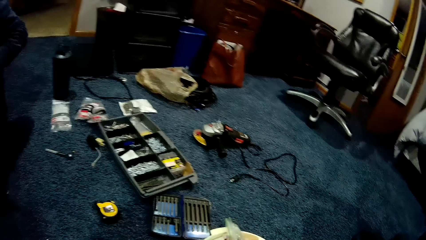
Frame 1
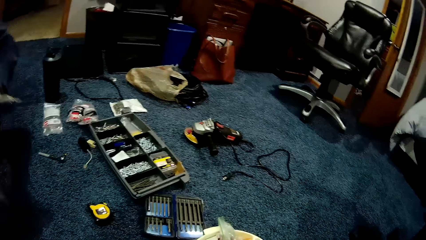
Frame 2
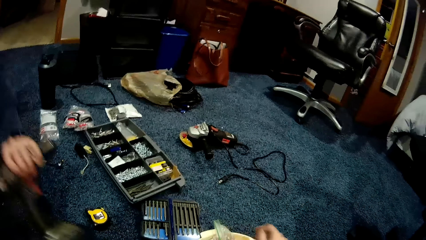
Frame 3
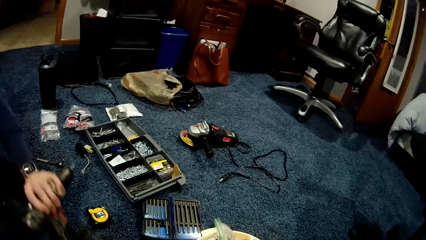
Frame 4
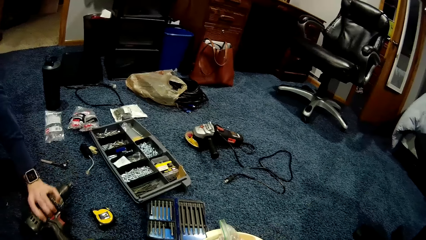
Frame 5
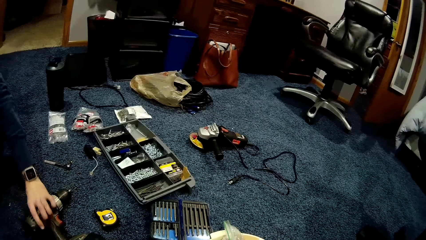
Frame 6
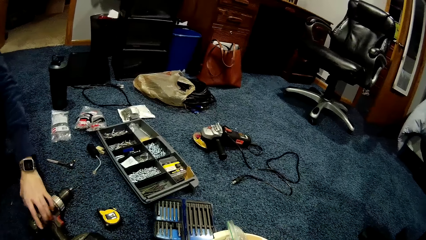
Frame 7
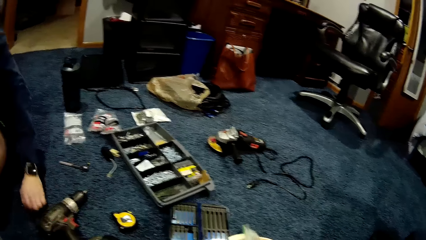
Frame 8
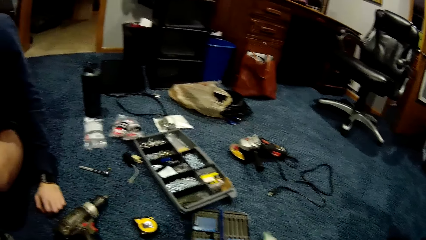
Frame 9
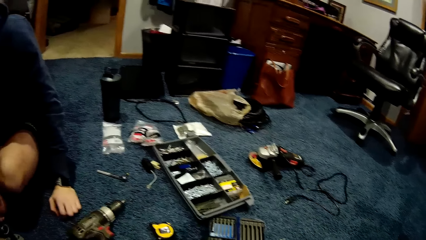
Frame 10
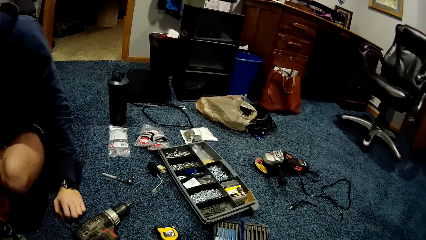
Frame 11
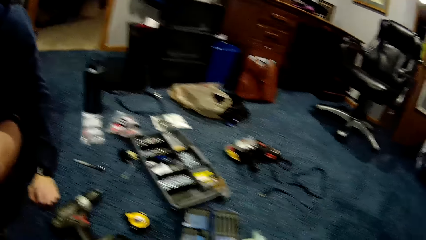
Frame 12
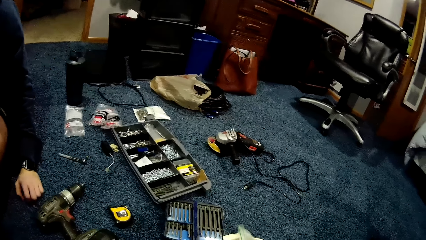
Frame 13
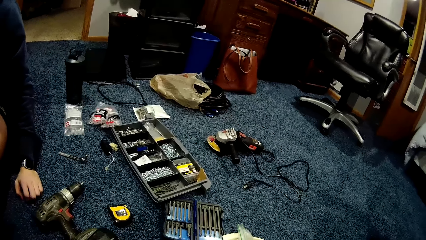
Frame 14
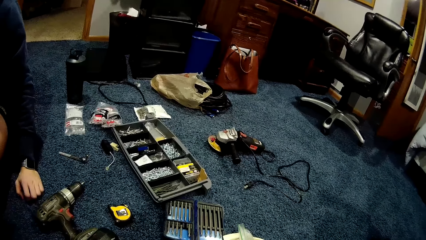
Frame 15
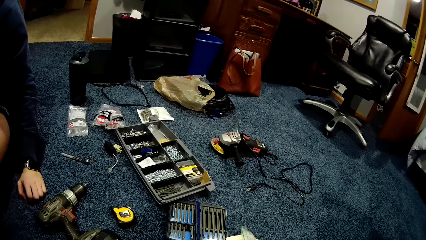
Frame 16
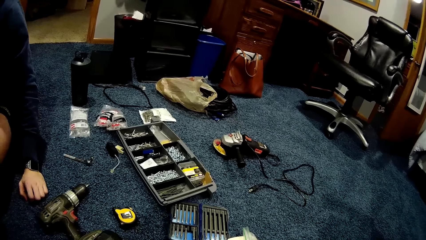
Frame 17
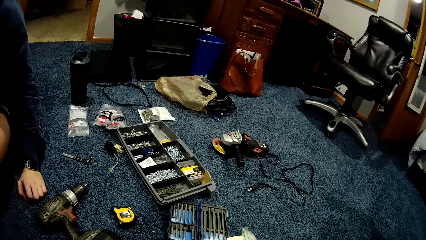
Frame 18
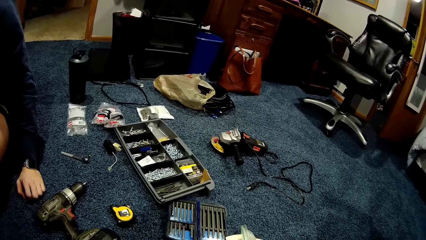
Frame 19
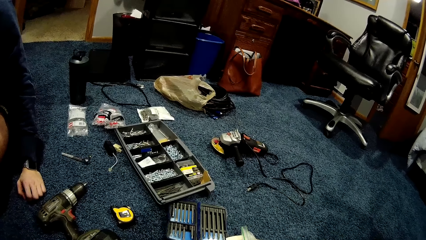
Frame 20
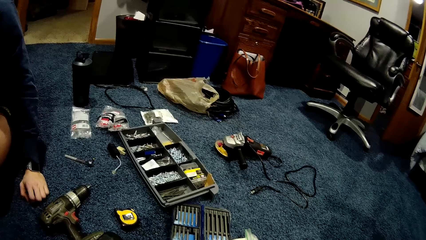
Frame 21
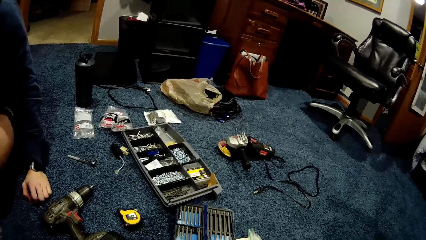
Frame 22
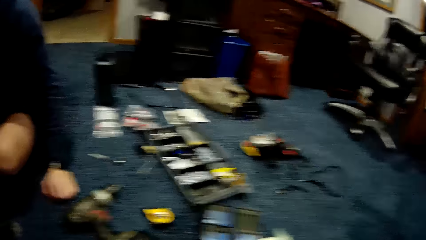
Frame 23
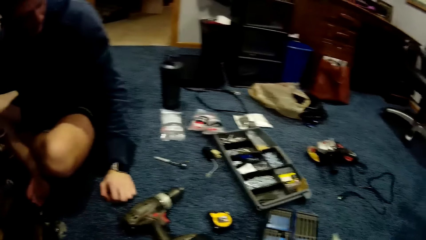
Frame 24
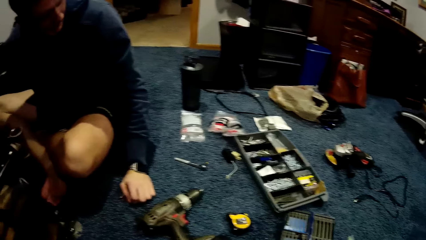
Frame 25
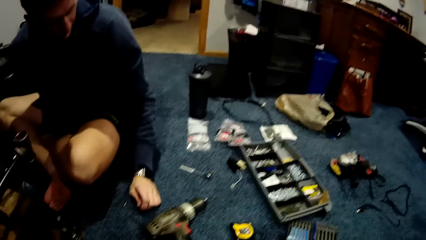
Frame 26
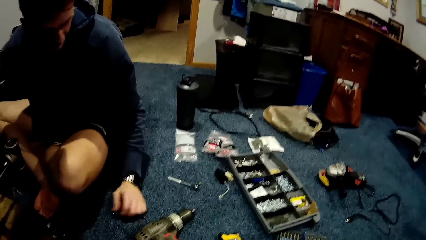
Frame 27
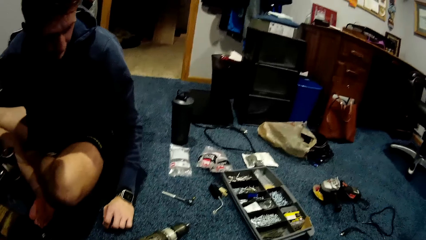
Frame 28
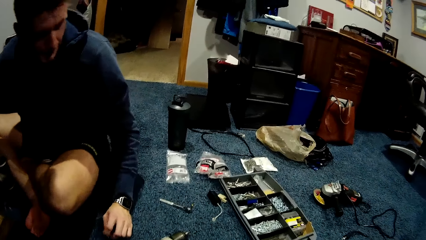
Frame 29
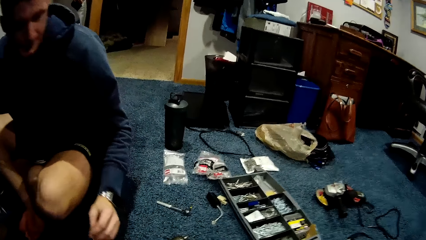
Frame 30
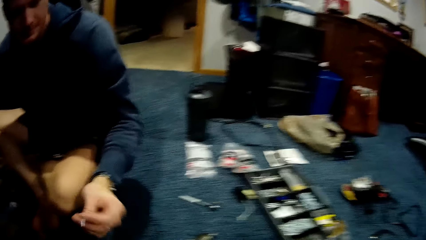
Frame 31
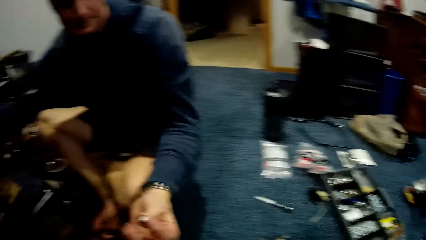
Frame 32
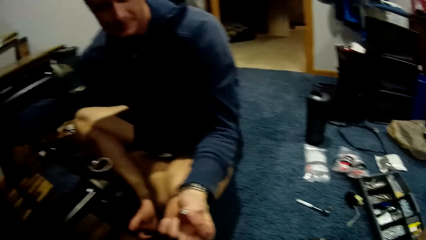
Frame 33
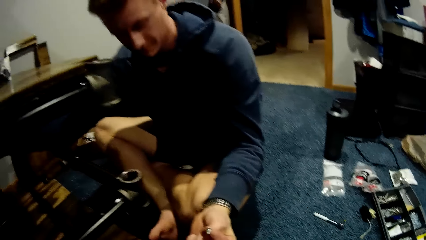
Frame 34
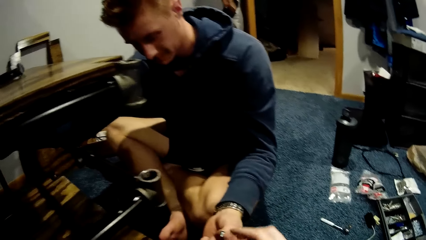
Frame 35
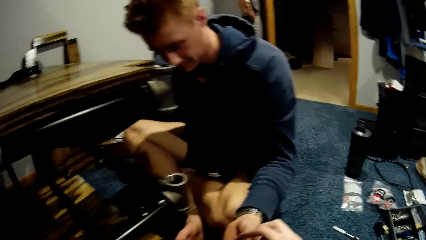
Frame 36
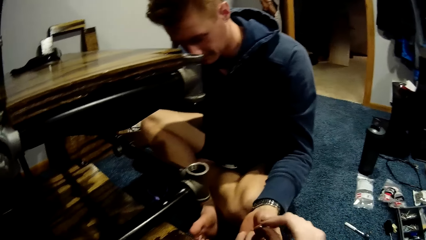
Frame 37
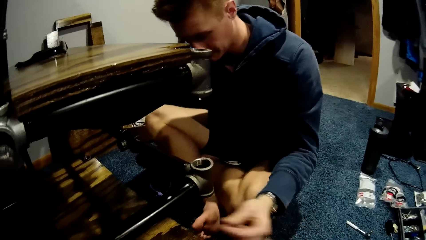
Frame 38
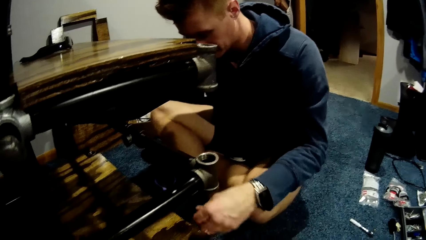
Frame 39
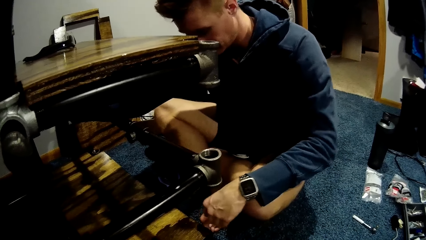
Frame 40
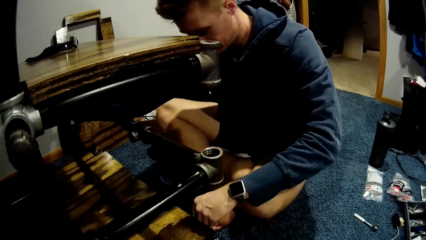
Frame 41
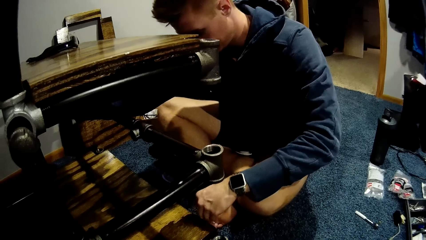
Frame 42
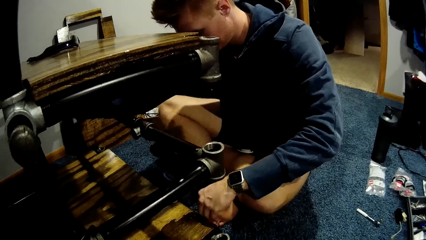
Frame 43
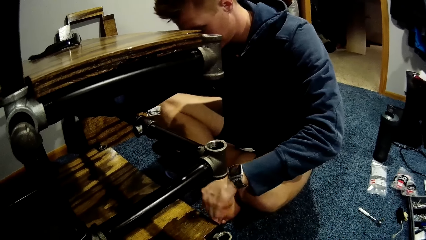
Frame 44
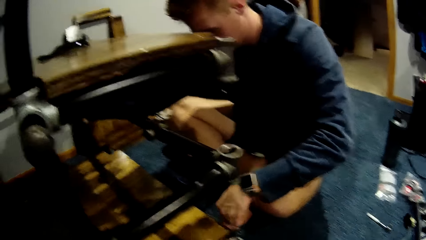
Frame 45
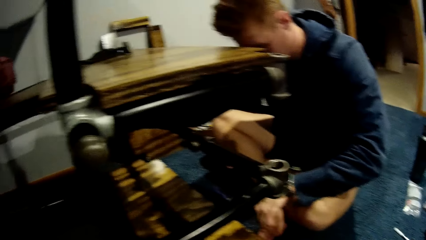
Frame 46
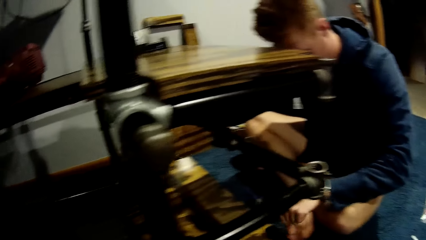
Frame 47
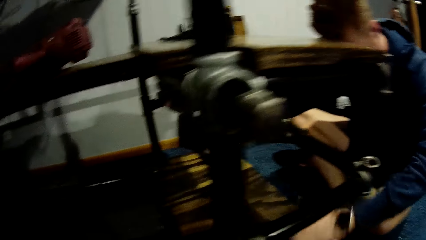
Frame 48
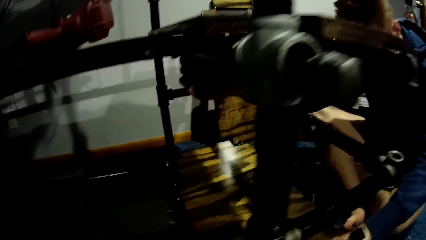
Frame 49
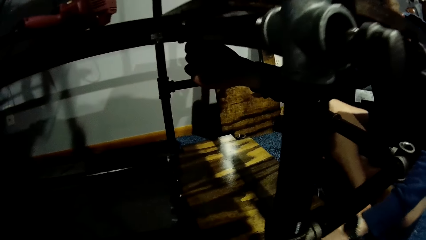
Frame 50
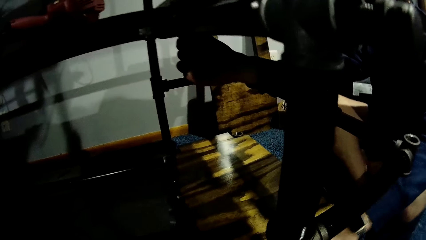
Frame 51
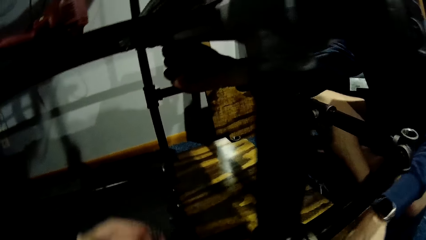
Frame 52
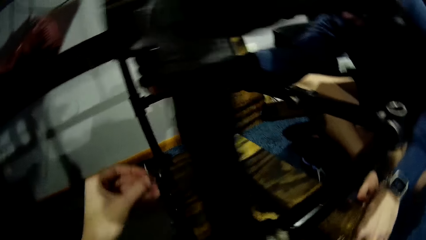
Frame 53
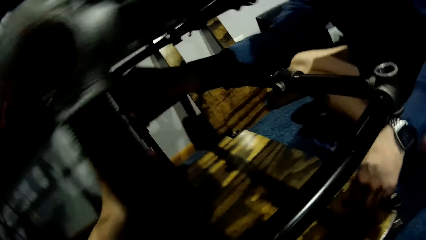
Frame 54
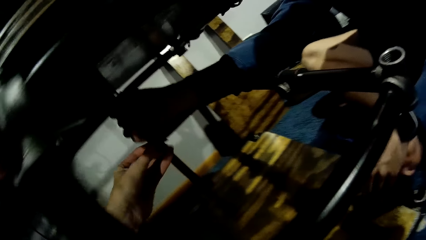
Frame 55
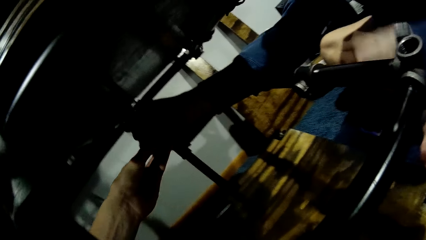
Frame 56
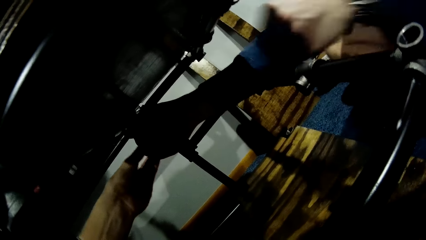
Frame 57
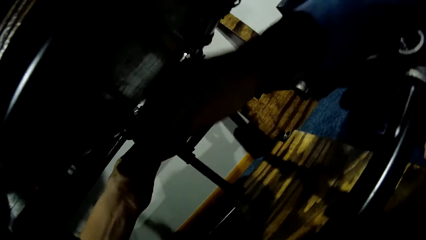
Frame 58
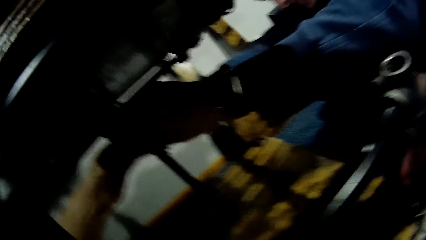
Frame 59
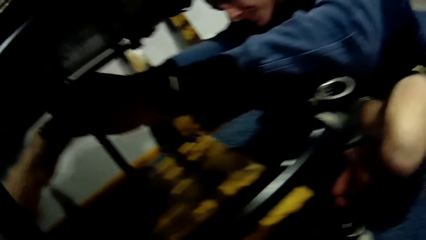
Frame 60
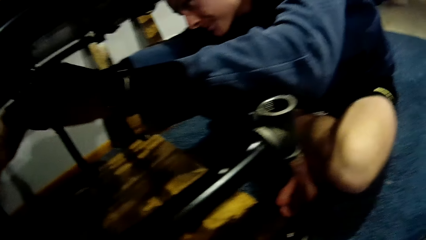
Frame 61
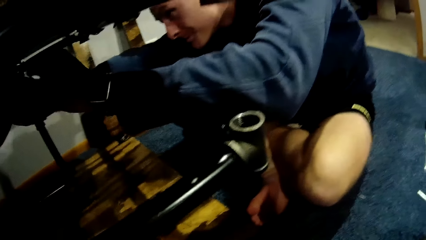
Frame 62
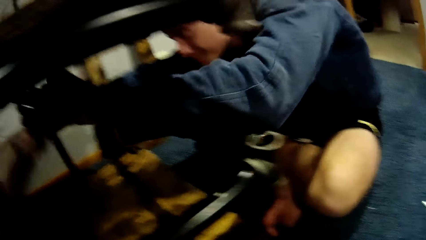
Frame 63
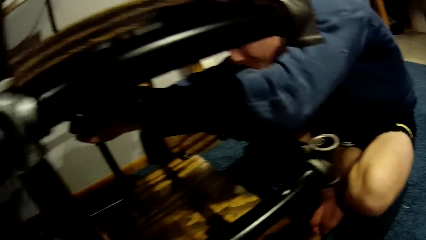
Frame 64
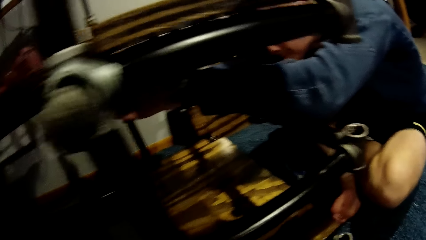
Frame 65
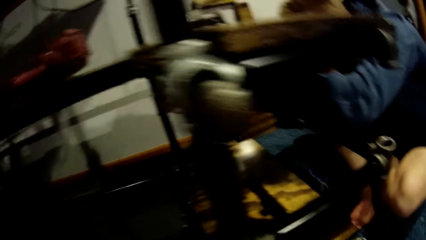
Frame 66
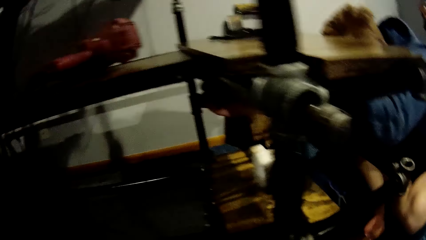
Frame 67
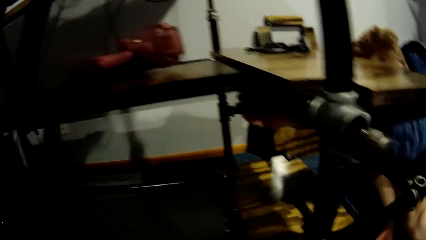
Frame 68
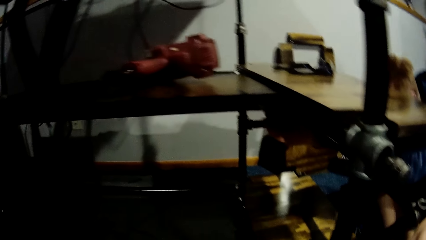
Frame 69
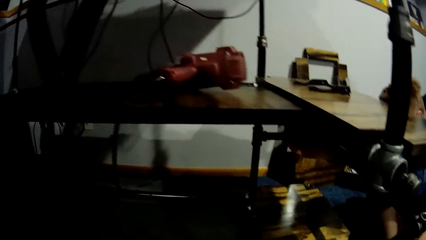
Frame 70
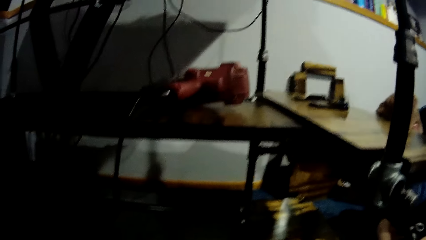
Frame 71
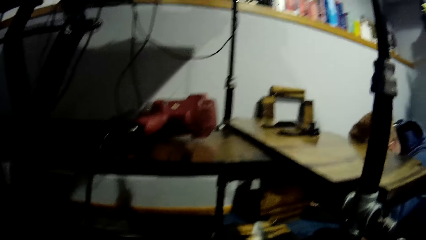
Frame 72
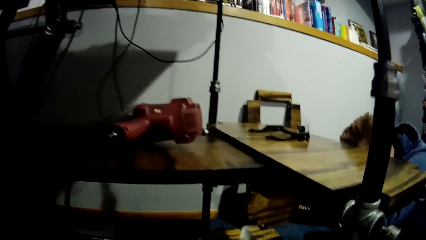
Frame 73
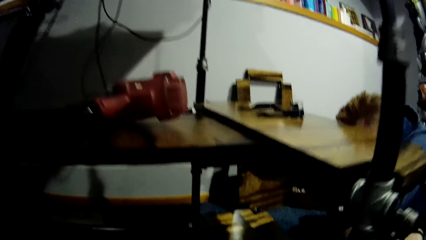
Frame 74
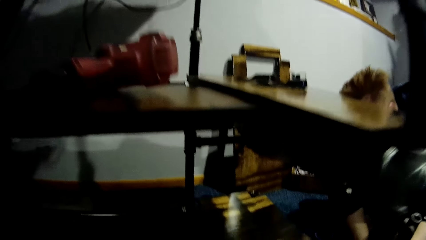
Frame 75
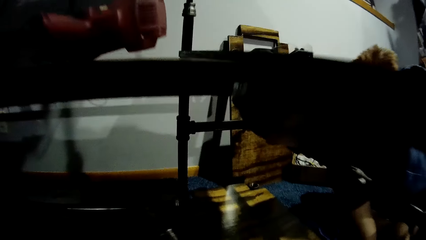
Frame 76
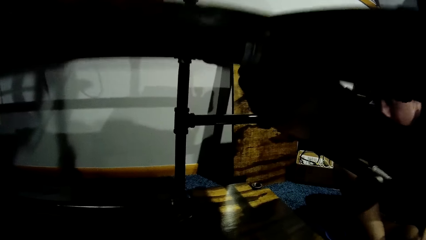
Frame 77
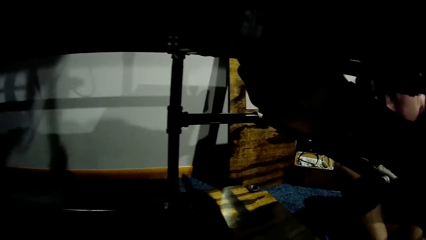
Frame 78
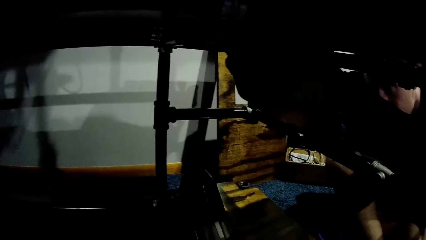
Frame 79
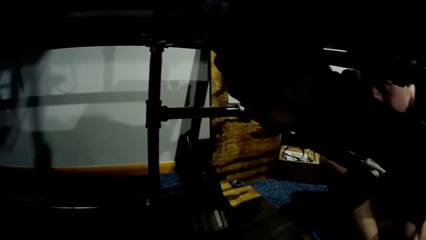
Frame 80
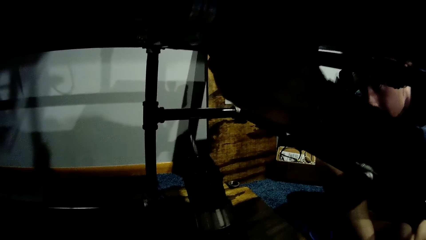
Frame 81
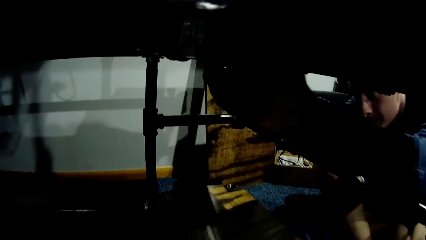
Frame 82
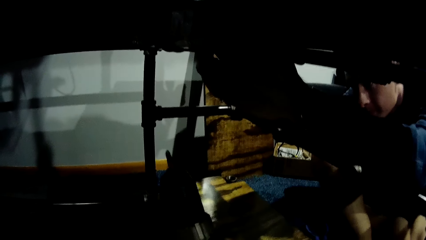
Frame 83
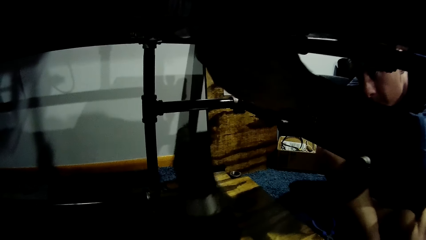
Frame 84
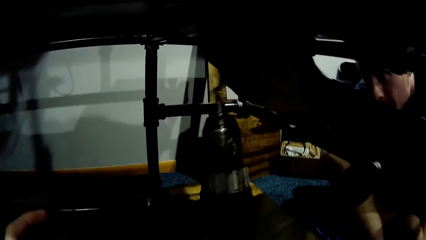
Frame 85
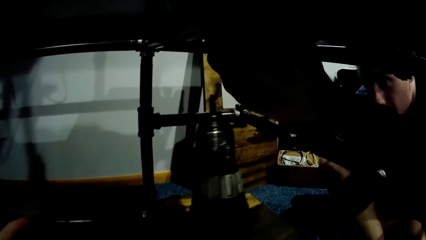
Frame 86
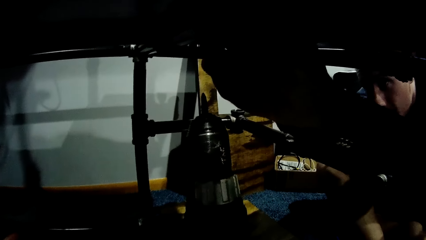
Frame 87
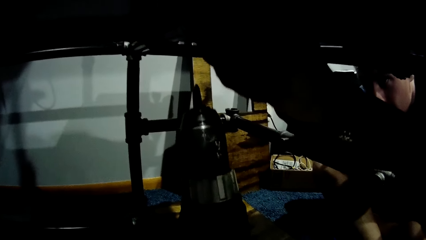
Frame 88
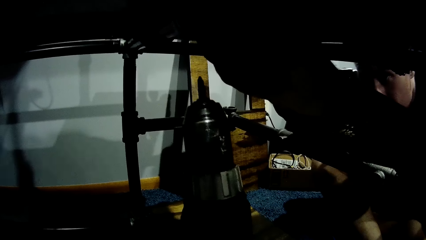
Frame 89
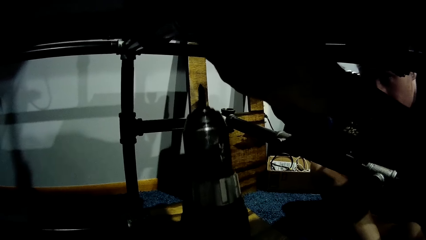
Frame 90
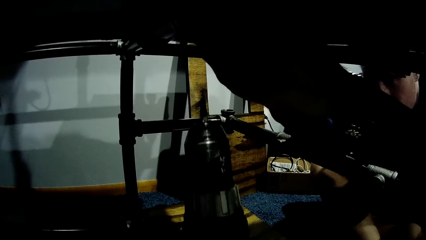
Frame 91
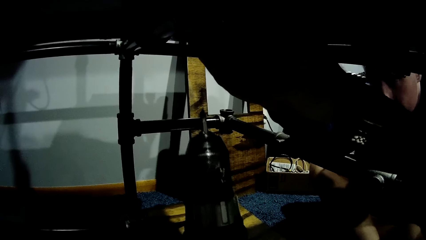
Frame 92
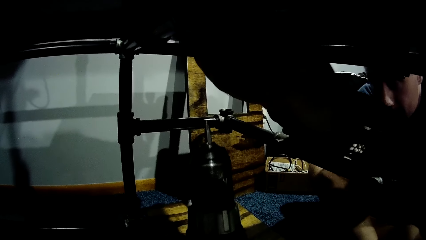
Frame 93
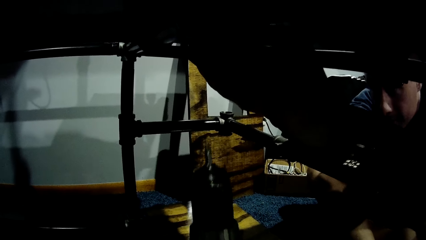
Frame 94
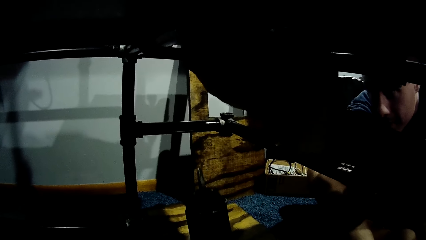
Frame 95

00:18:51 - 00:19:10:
The camera wearer stares around the room. The man drops a driller or screw gun on the floor with his left hand. The man picks up the screw. The camera wearer takes another screw from the man's left hand with her right hand. She stares at the board. The man stares at the board. The camera wearer gives the man the second screw beneath the car lift. The man collects the second screw from the camera wearer beneath the car lift. He screws the second screw beneath the car lift with both hands and puts the board. The camera wearer stares at the shelf. She holds the screw gun and stretches the driller to the man.
